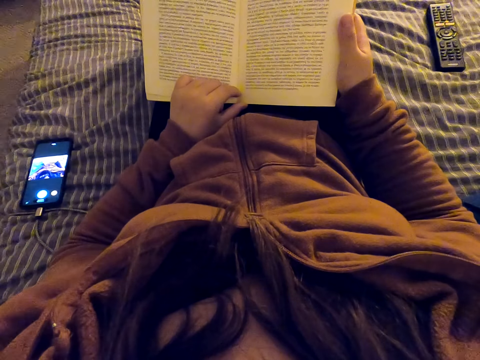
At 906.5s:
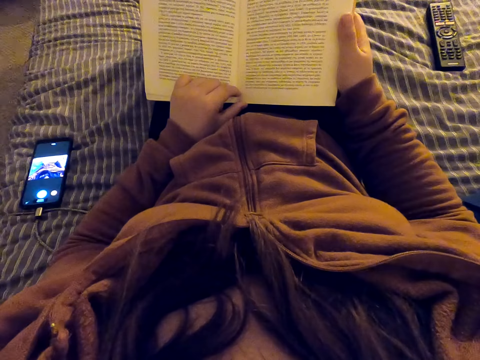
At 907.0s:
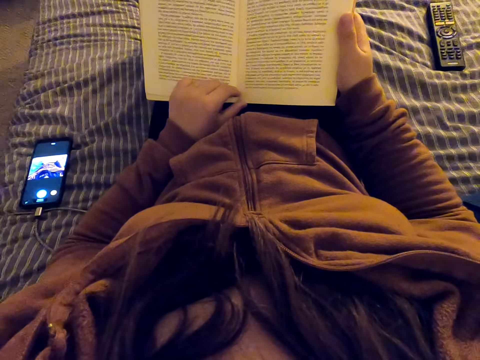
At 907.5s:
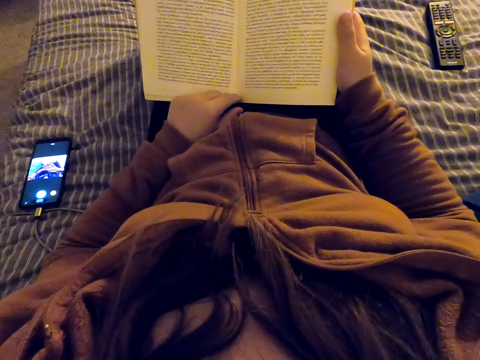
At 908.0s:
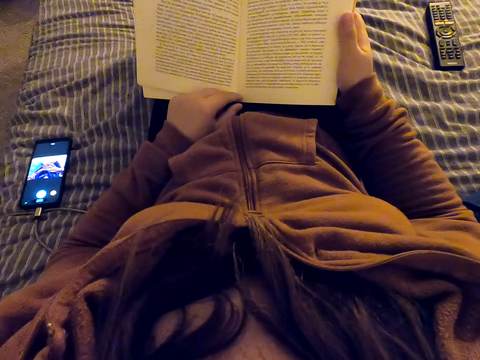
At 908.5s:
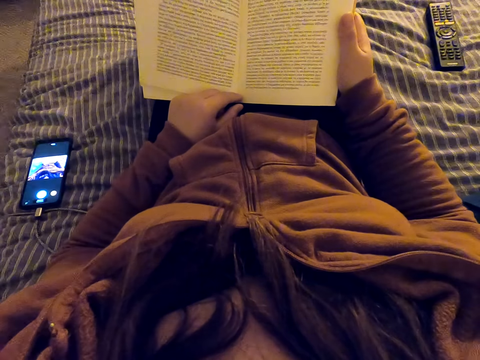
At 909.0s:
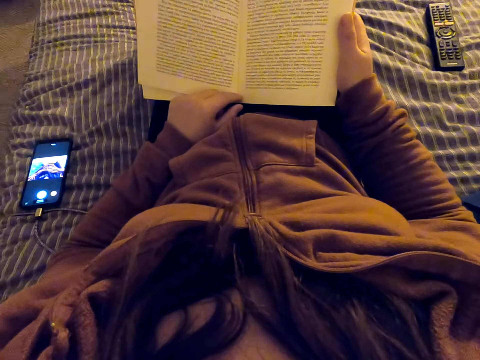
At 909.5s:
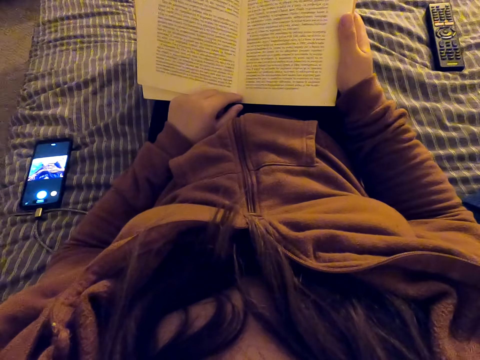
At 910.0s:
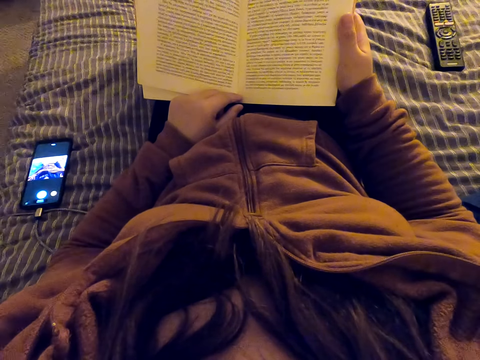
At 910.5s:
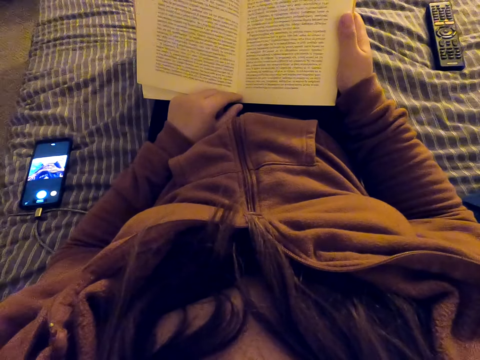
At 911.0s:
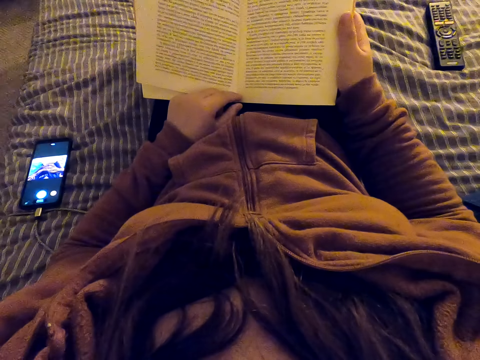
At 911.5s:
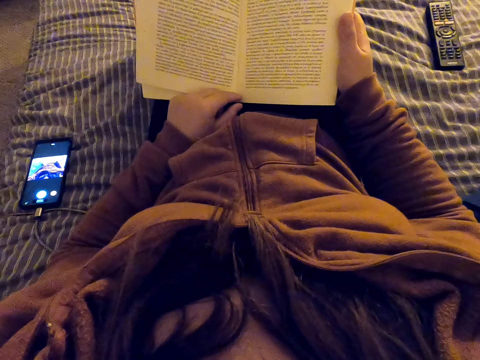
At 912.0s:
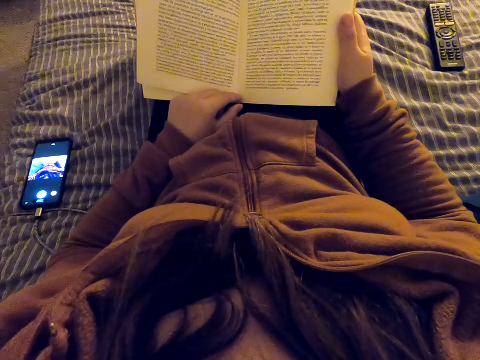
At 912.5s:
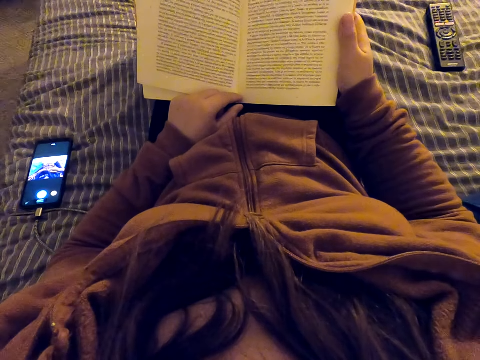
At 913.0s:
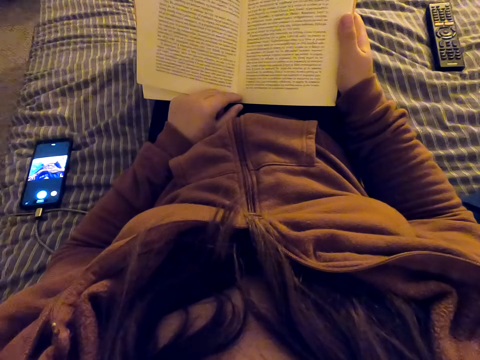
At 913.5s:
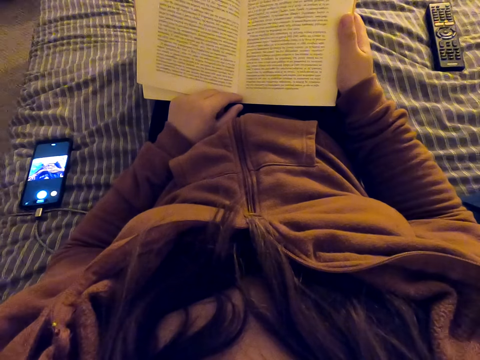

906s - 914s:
The camera wearer straightens a hand. They read a book.

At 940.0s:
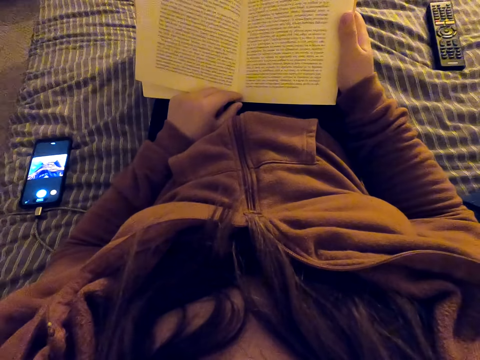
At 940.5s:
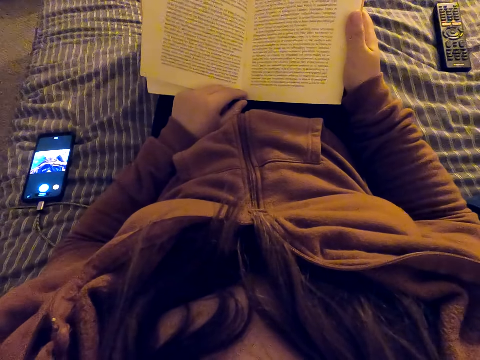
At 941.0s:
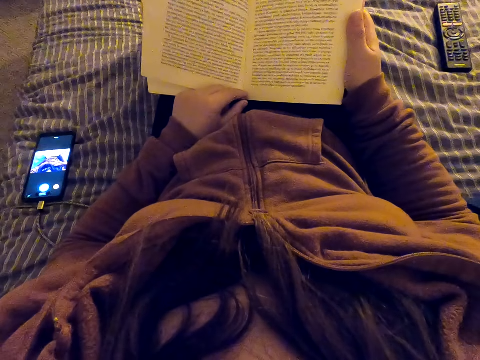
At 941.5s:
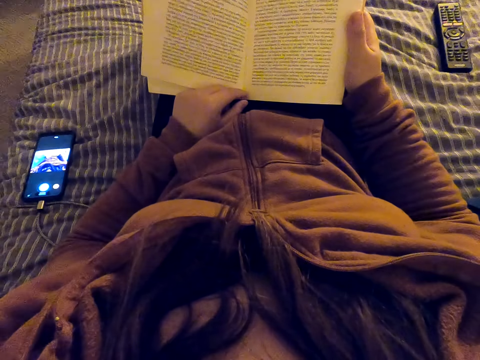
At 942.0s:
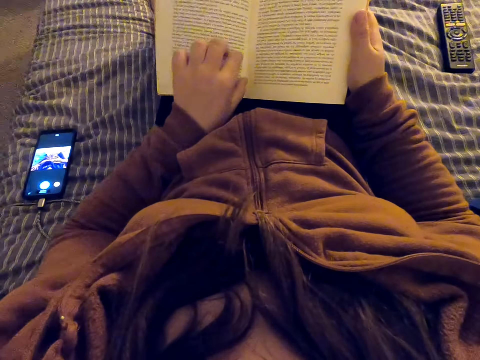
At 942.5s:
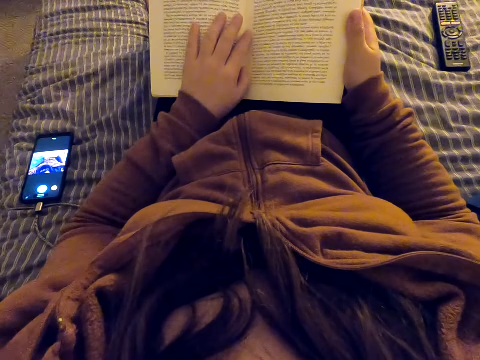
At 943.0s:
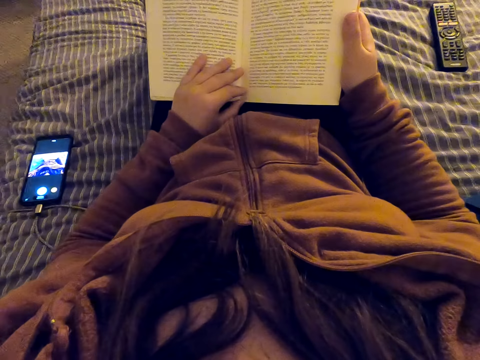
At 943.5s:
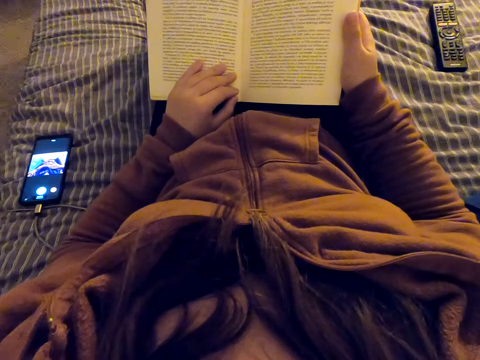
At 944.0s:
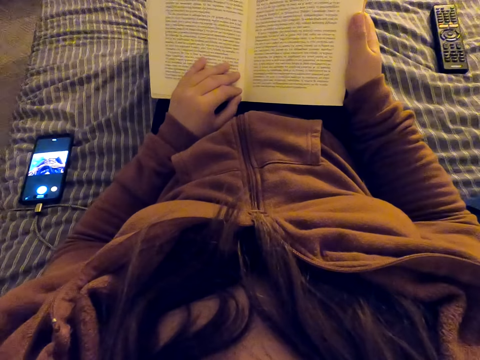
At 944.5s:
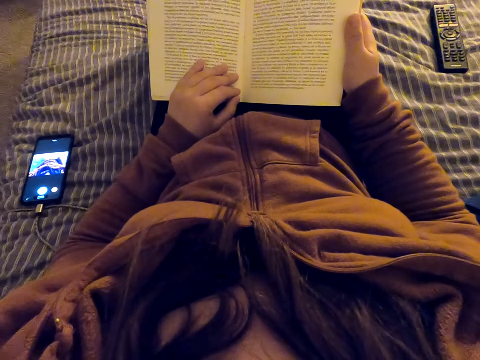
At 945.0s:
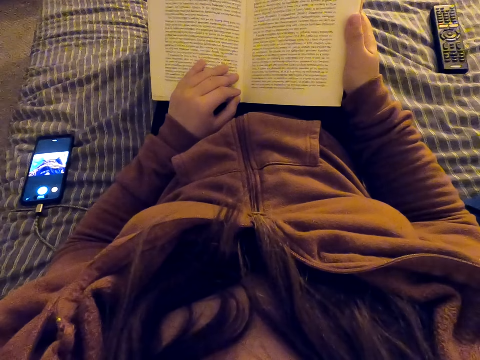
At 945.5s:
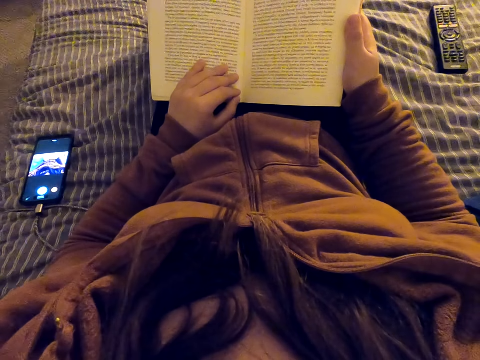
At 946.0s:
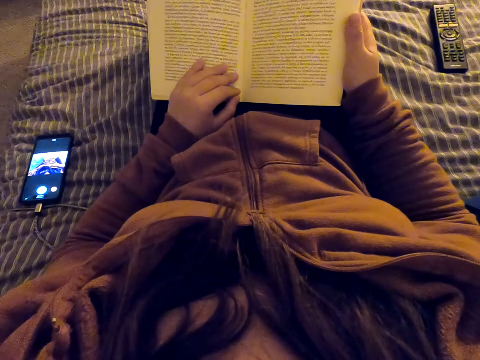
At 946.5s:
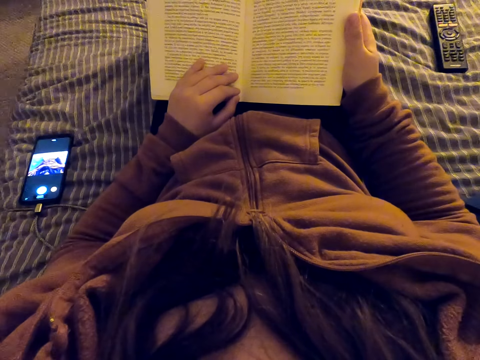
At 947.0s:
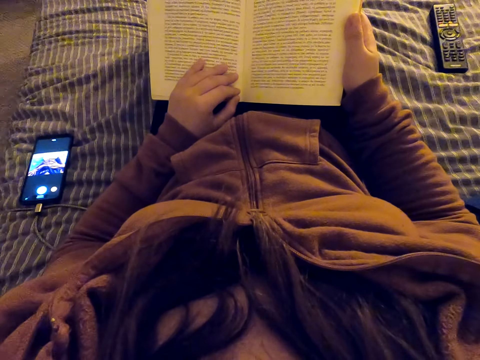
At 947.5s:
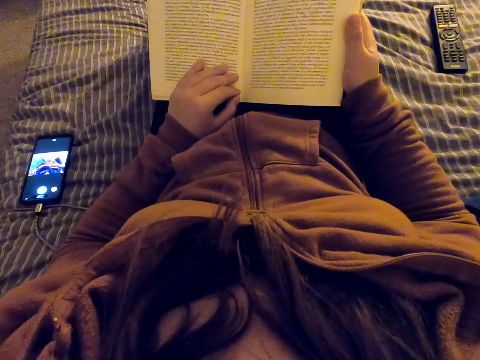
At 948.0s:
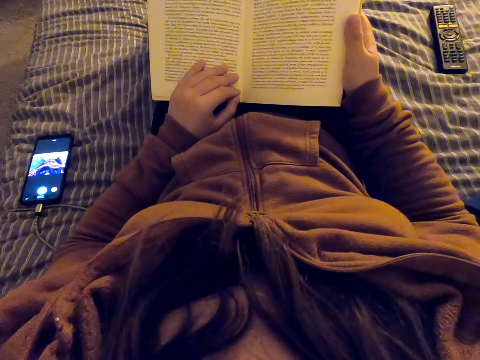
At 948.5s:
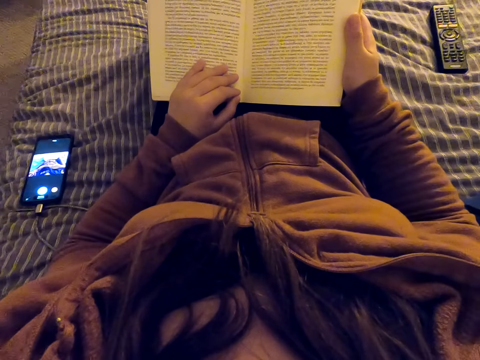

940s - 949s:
The camera wearer moves the left hand. They straighten a hand. They read a book.

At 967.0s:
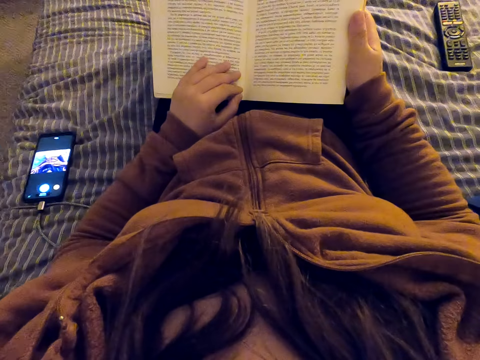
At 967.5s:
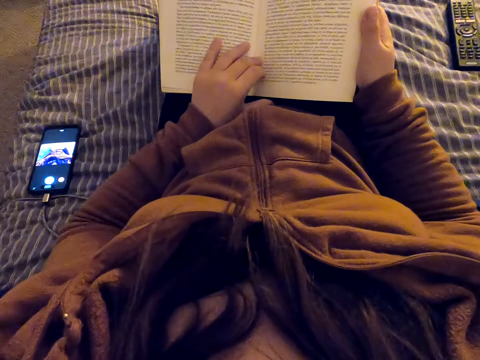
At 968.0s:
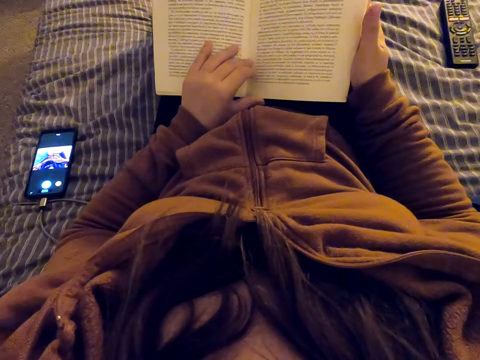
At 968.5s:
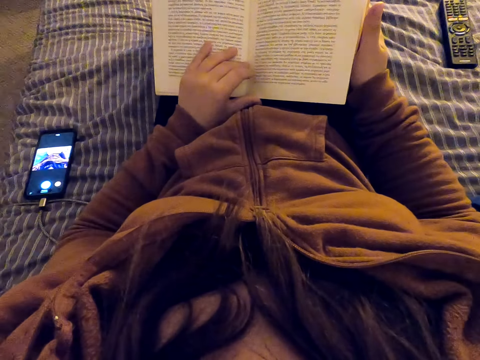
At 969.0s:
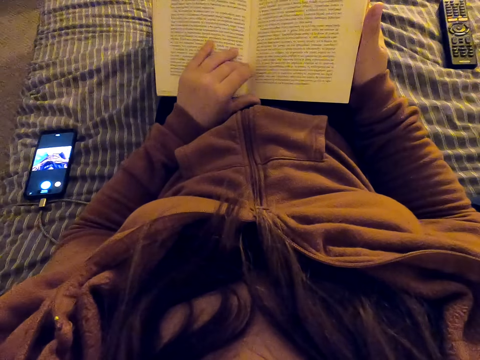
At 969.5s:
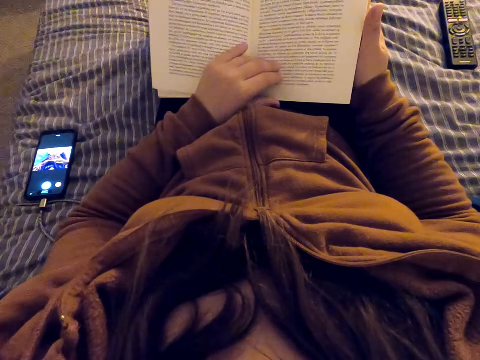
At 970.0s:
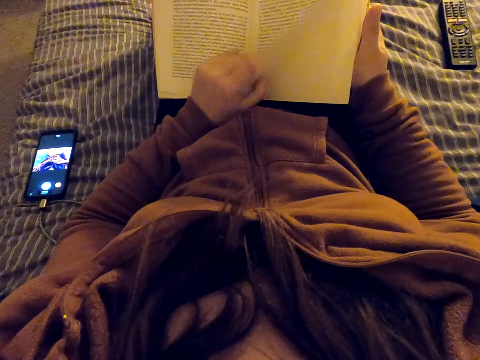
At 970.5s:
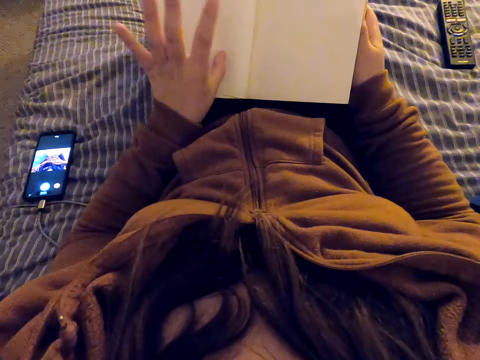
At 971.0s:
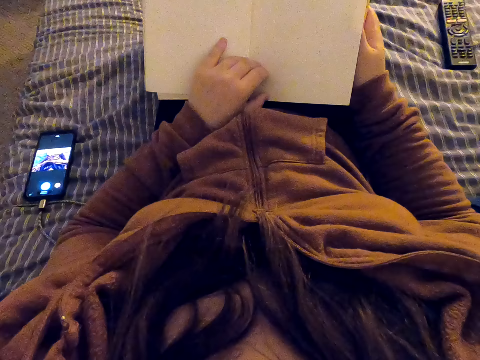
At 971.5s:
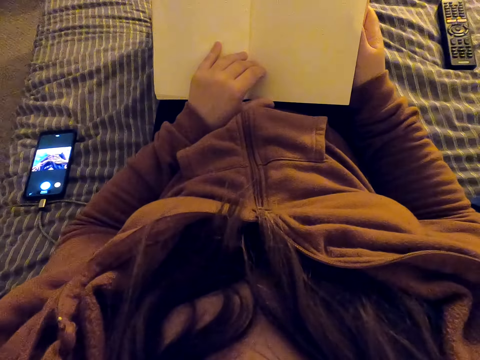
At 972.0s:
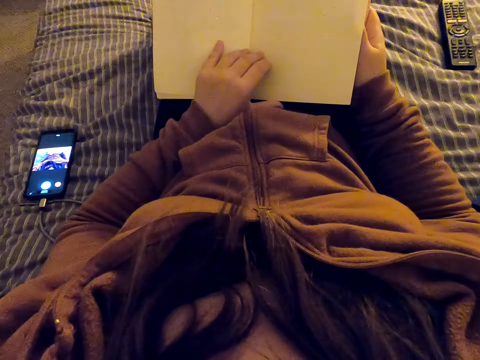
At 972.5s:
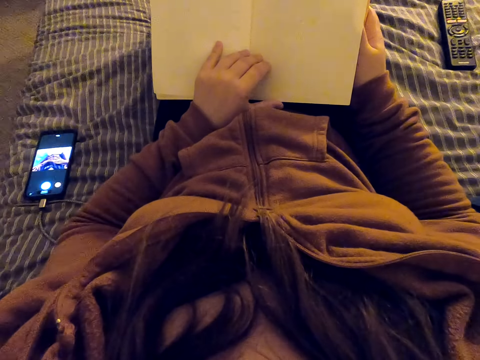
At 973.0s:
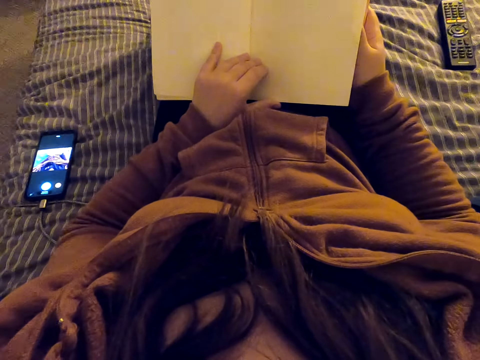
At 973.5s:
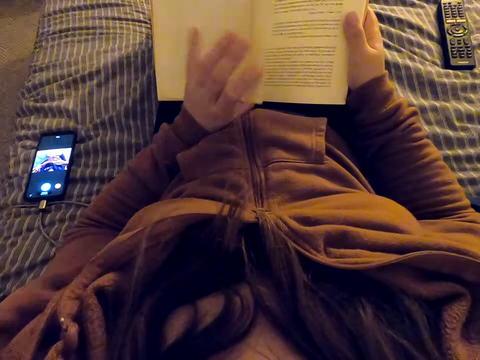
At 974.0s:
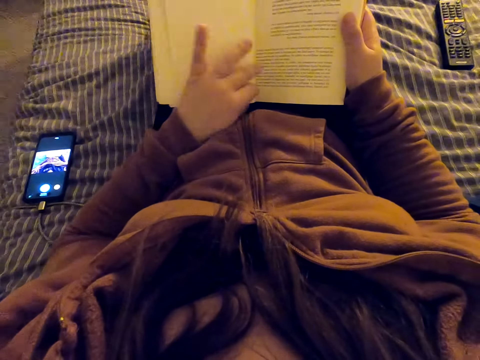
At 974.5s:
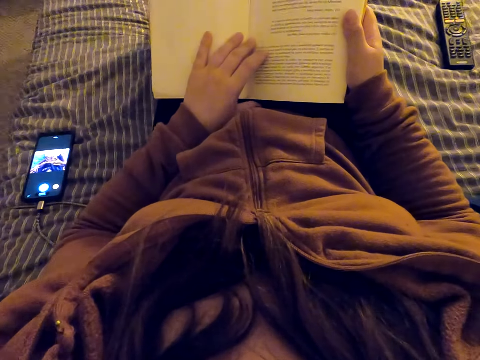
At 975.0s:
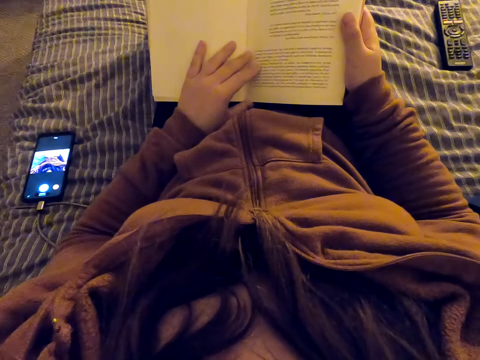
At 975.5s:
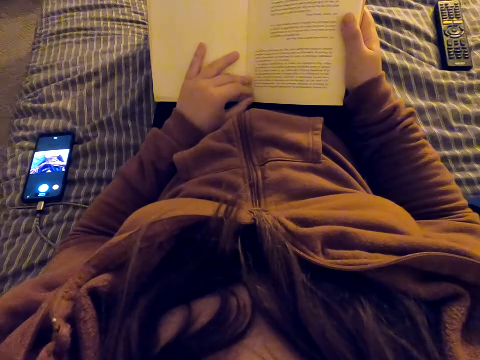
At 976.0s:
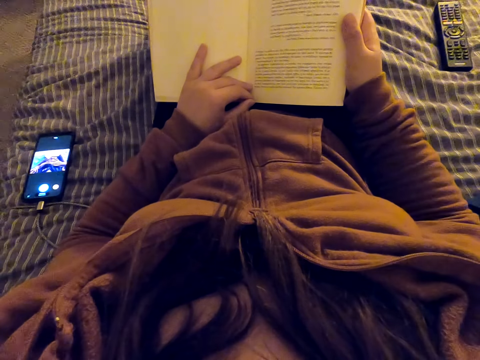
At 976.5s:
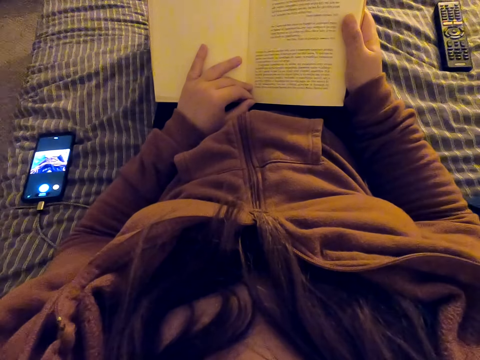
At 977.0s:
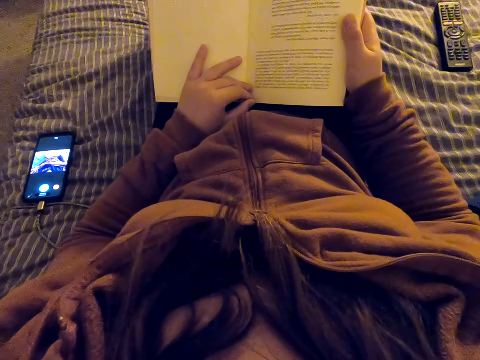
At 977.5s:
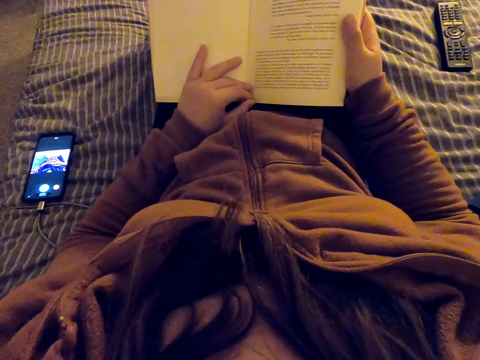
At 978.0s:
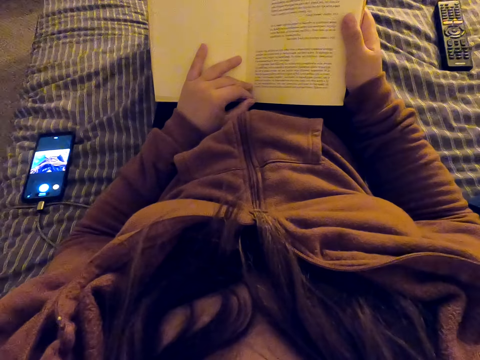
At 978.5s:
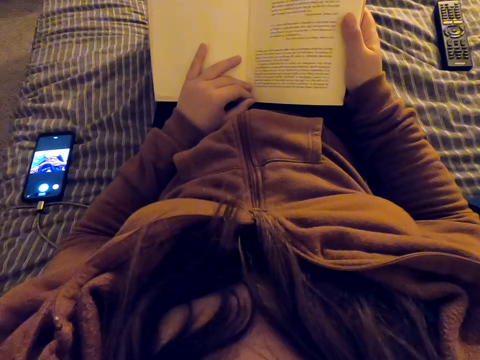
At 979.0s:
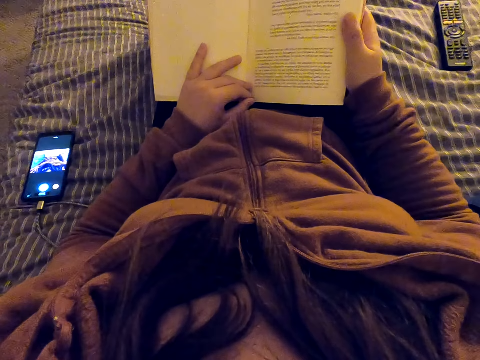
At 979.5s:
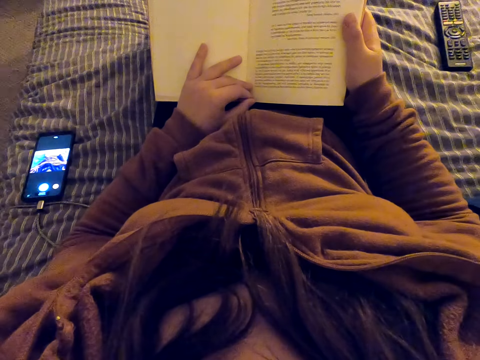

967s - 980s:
The camera wearer turns a page of a book. They lift a page. They turn another page of the book. They move the left hand fingers. They read the book.
